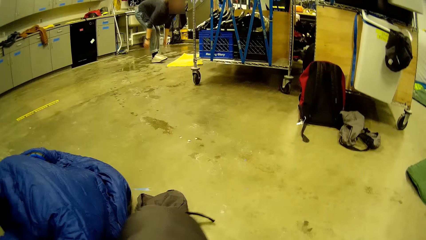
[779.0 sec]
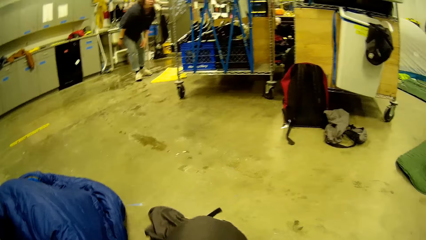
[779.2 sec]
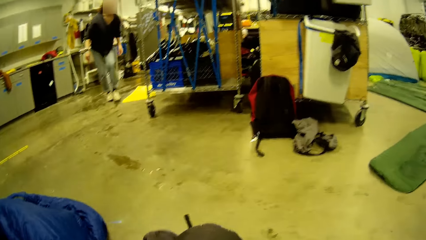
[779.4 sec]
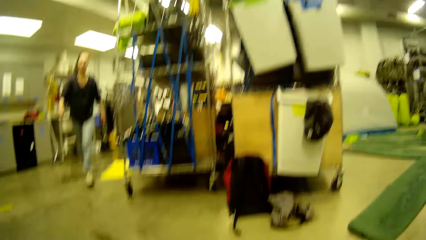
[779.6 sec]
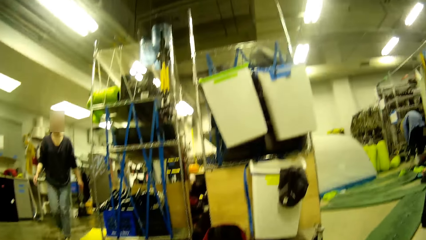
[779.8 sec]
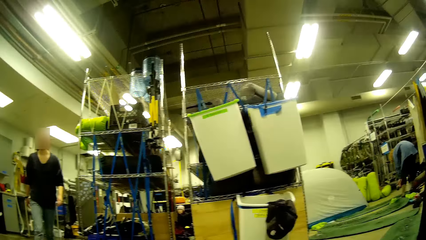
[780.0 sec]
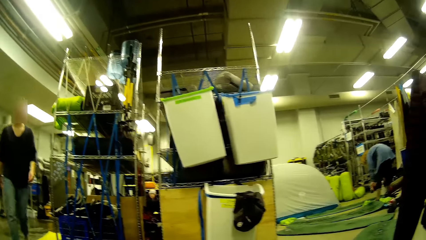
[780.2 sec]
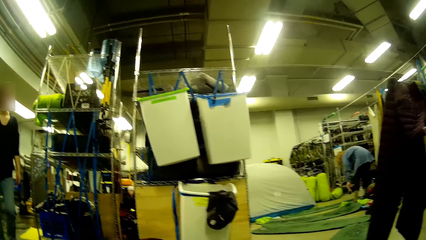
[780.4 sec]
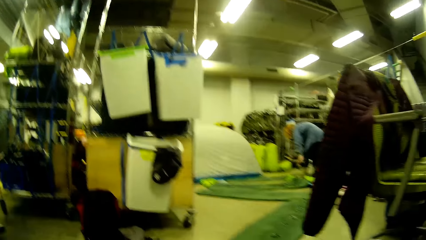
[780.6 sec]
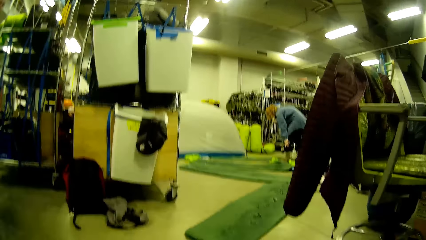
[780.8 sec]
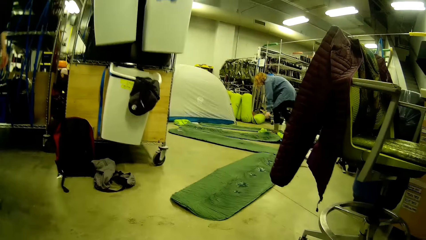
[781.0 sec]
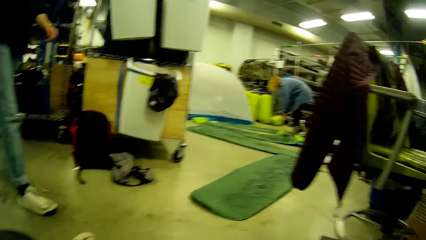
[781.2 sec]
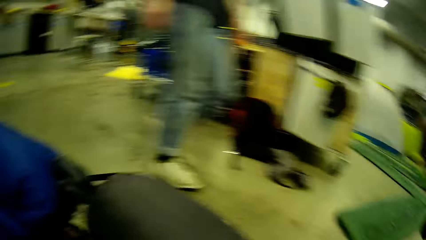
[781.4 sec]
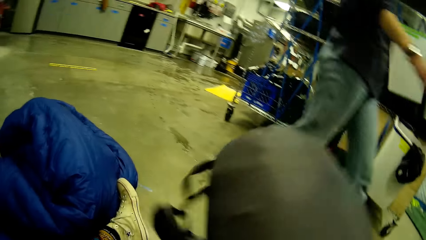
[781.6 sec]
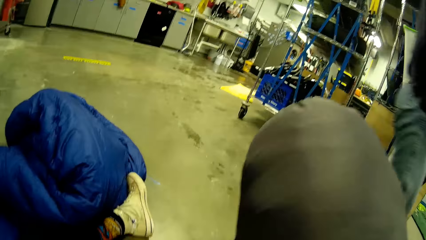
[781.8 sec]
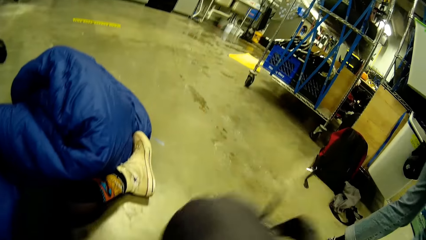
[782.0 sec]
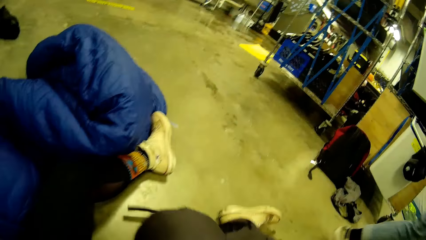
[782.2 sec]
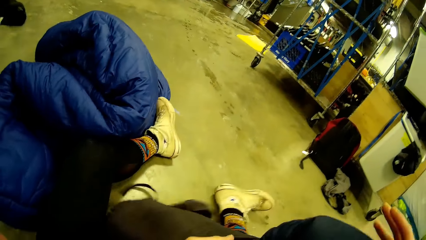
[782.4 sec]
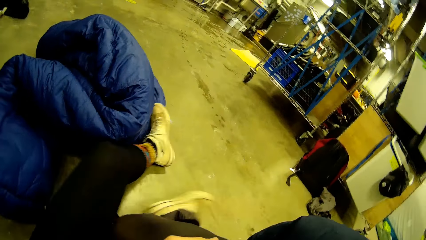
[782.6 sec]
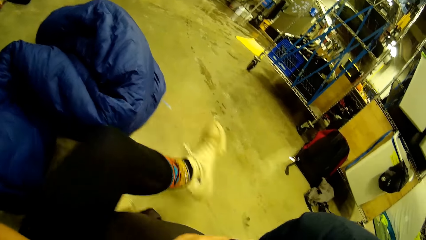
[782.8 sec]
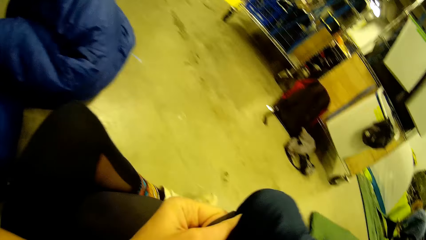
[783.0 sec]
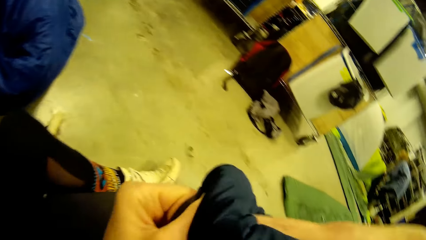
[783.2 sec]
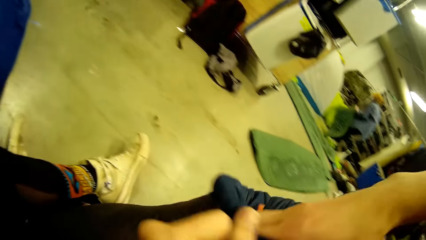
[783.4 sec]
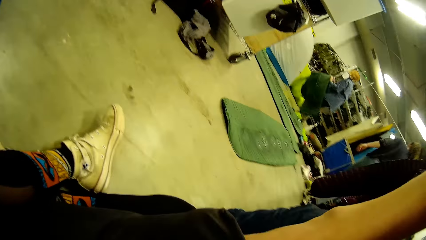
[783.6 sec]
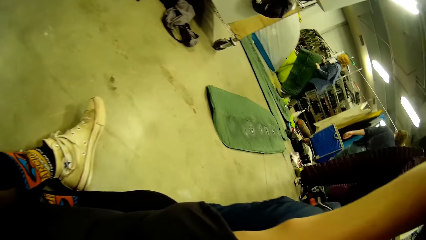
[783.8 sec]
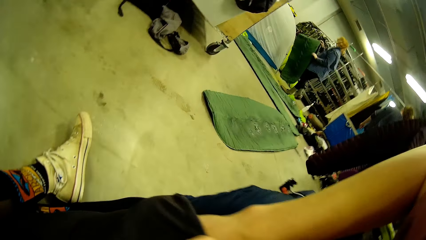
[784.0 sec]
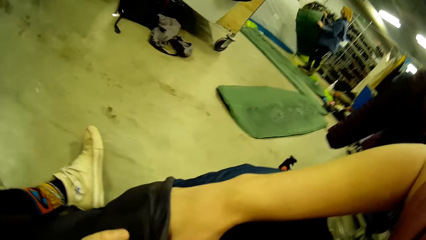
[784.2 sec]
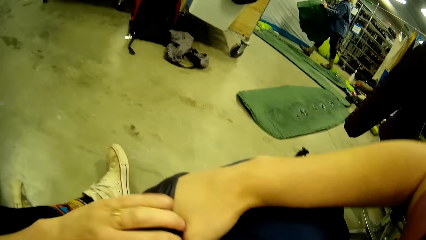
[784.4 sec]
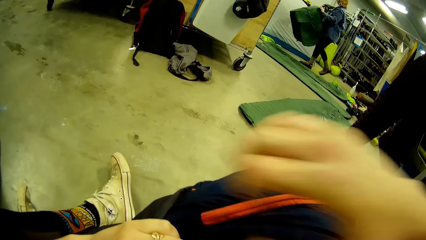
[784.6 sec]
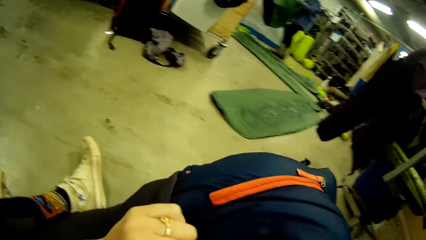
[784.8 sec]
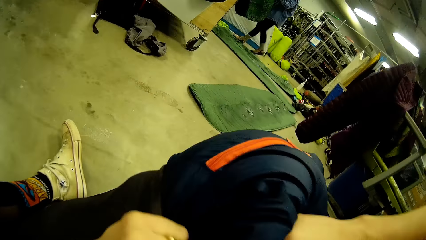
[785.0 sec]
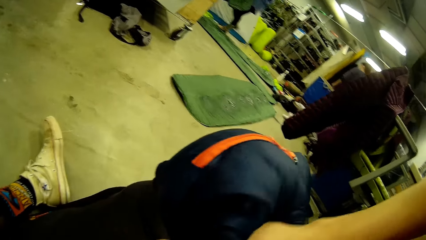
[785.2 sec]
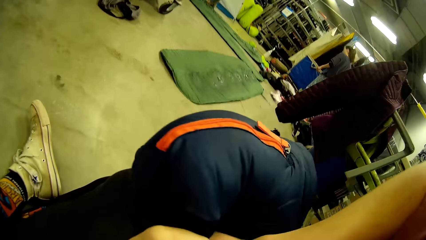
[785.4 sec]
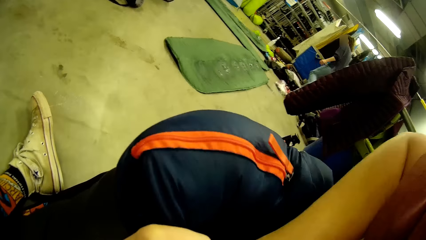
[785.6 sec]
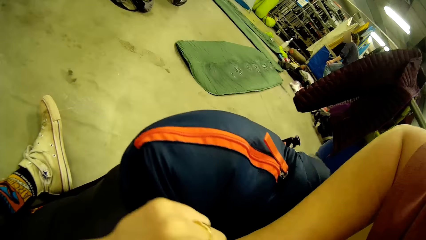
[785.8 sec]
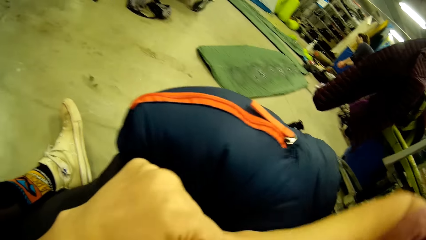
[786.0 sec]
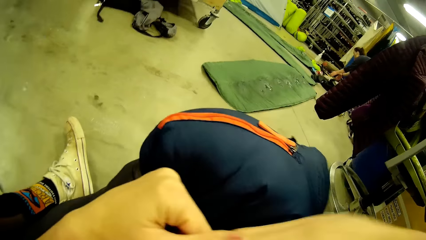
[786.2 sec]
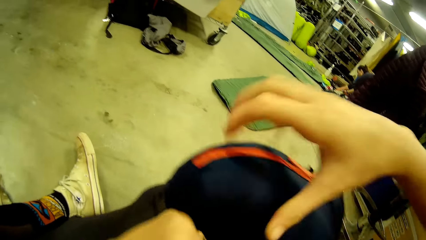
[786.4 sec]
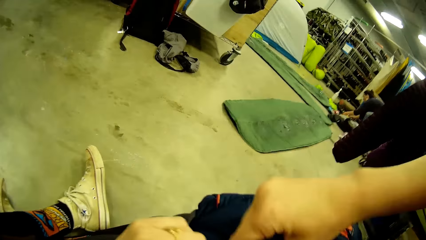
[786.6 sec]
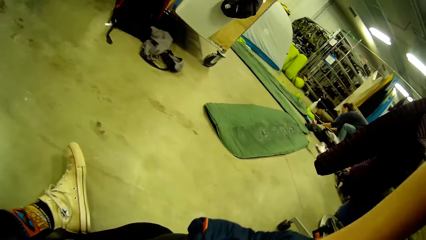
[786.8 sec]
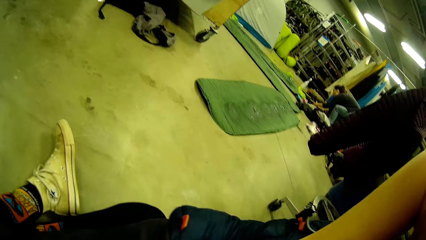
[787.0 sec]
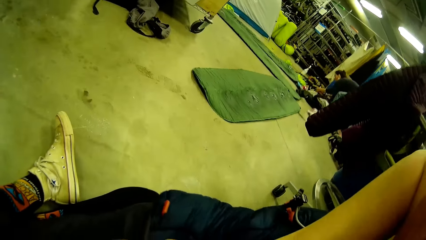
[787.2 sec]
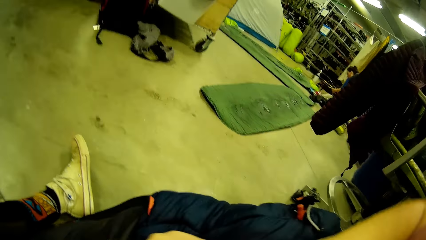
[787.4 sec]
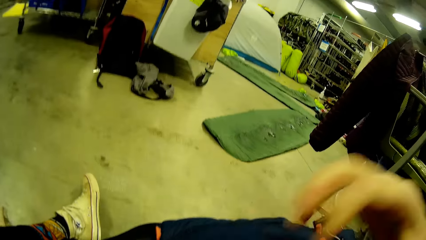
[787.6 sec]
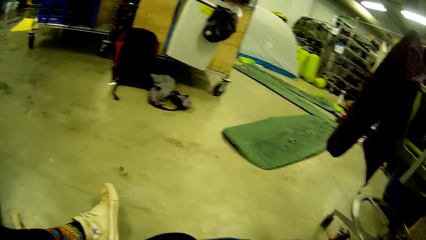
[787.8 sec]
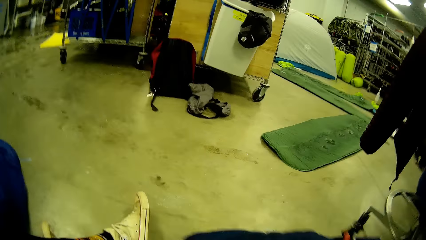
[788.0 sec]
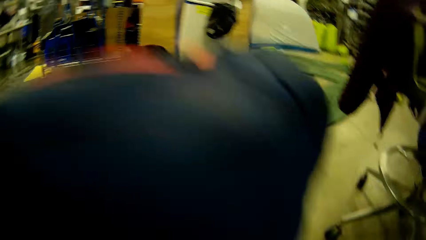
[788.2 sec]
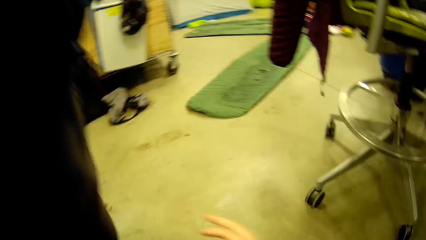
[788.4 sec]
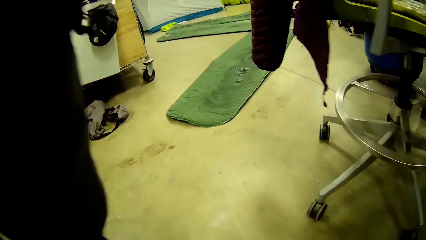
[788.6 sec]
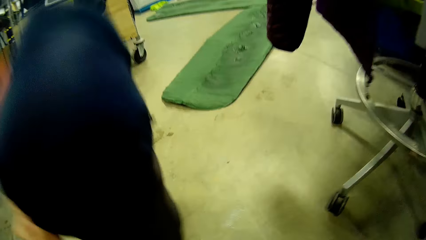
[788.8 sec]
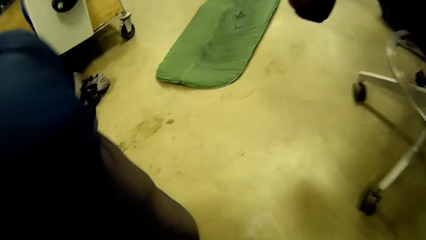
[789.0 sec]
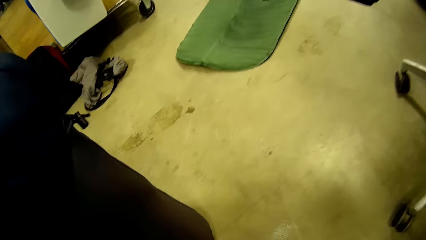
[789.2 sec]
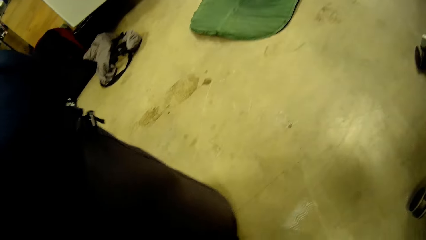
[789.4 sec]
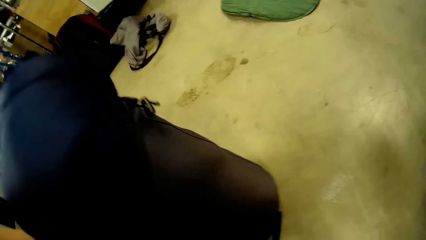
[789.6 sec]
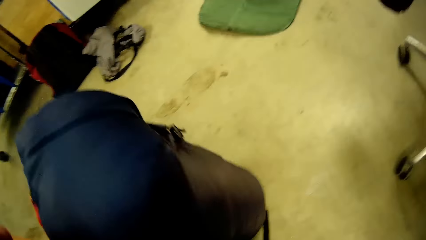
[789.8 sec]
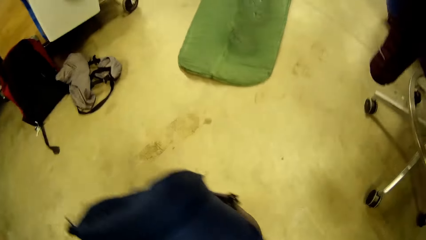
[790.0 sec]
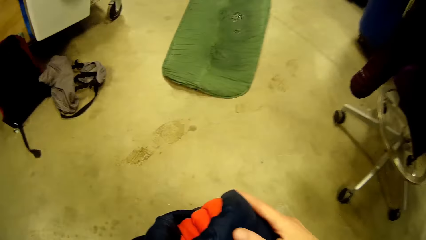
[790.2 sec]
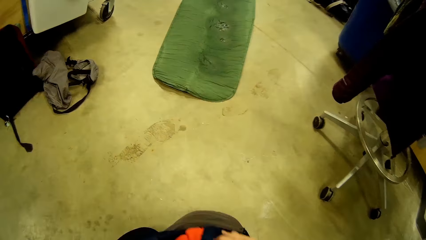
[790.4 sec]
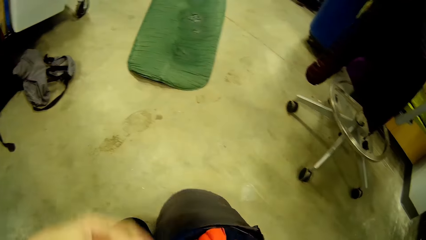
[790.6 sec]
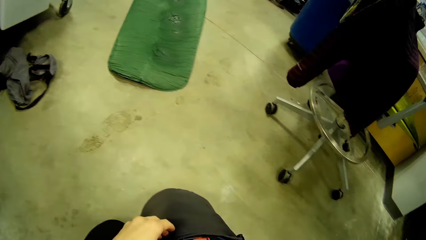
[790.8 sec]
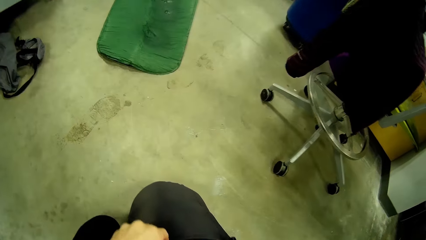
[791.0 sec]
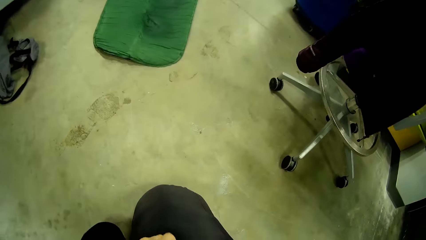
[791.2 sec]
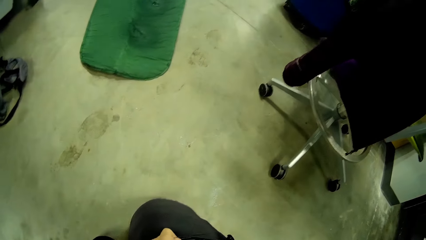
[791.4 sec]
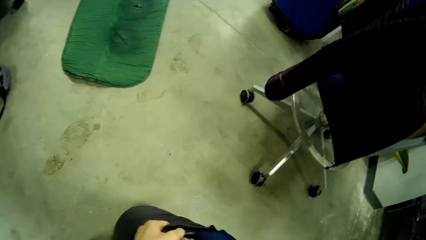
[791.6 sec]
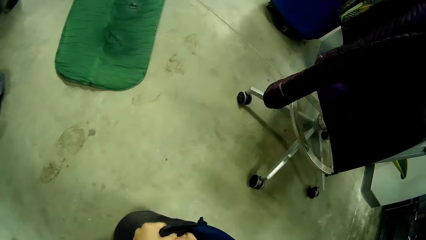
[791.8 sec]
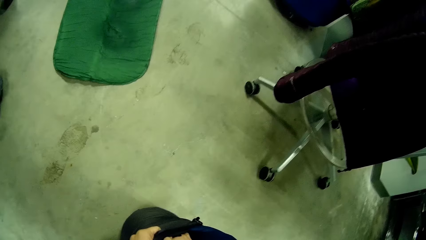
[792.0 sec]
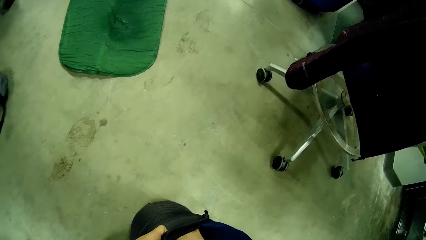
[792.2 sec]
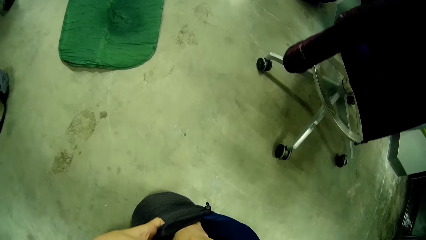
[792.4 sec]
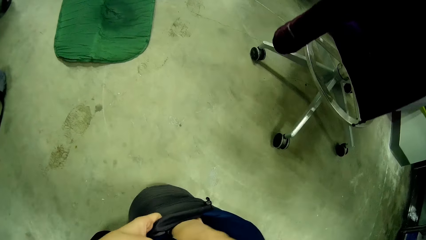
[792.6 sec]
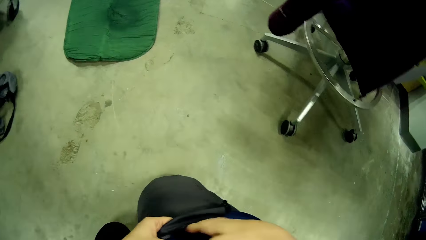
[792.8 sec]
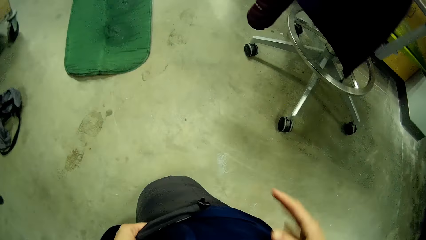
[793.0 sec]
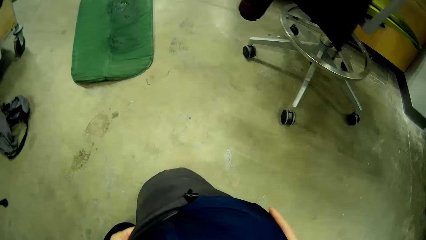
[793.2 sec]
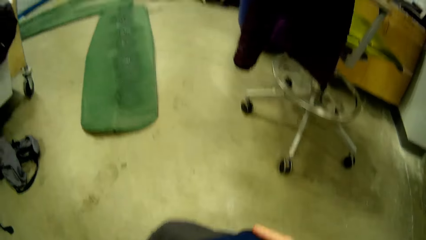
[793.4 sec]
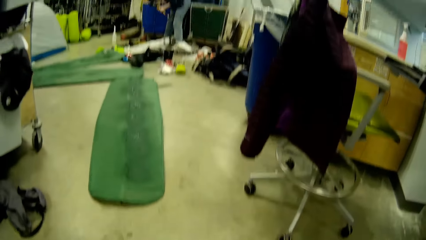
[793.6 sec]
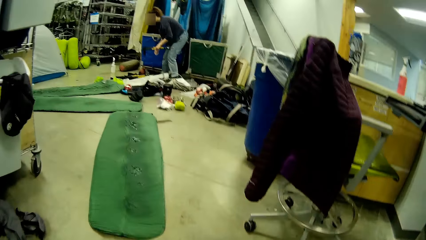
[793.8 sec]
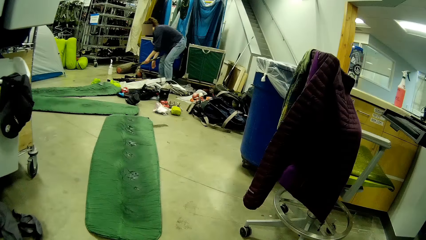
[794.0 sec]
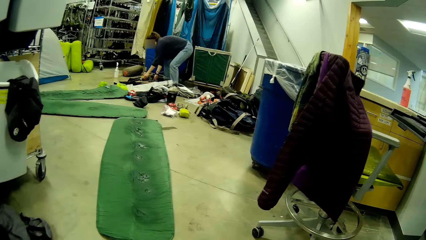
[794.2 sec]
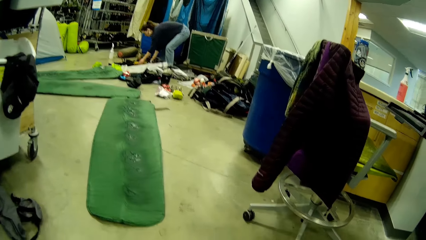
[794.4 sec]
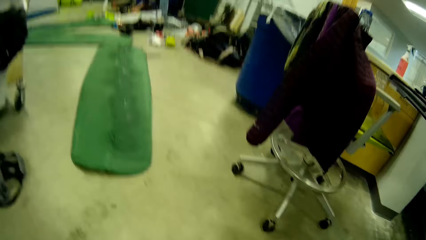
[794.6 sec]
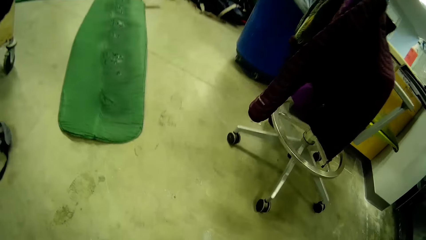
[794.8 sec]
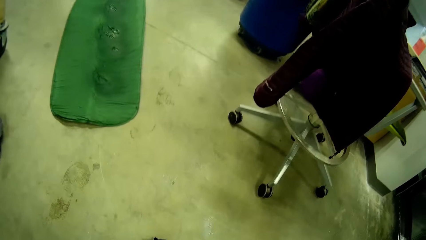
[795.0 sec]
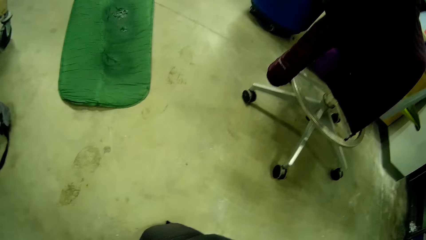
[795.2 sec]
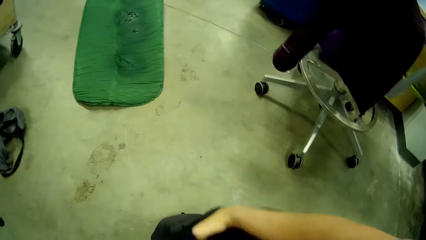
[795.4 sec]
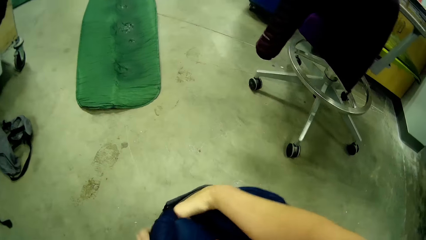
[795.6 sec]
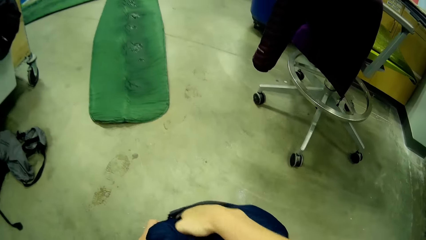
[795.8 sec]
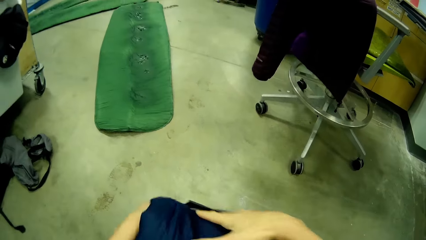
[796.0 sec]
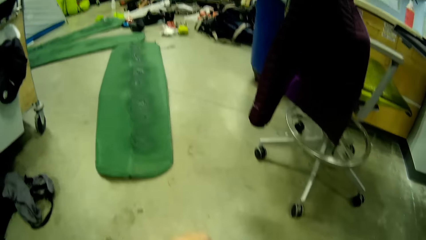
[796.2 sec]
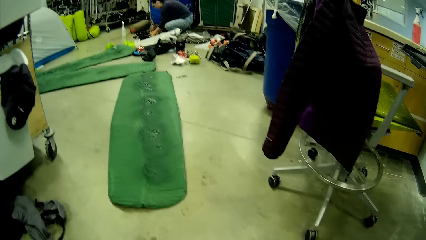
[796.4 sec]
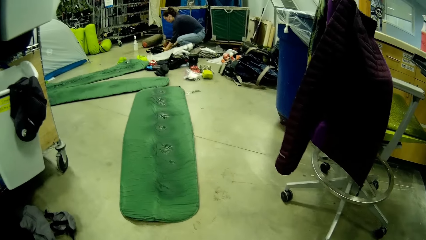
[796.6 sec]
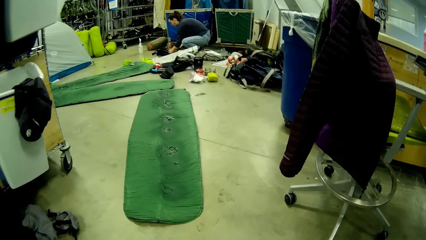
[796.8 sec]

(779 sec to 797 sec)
The woman places the yellow towel on the floor. The woman walks towards the camera wearer. The camera wearer lifts the bag. The woman walks past the camera wearer. The camera wearer raises his left leg. He lowers his left leg. He closes across both legs. He puts the duvet into the black bag with both hands. Another person carries a cloth. The camera wearer lifts the bag. He drops the black bag on the floor with both hands. He puts the duvet into the black bag with both hands. He looks around. The woman holds a stick with her left hand. The woman places a cloth on the floor. The camera wearer looks down.
